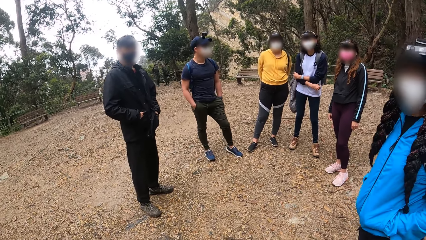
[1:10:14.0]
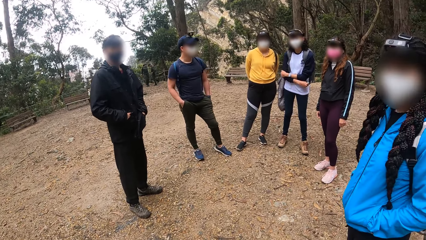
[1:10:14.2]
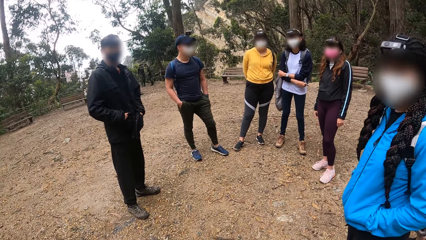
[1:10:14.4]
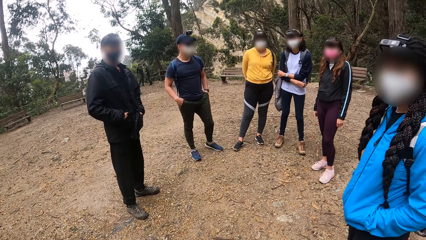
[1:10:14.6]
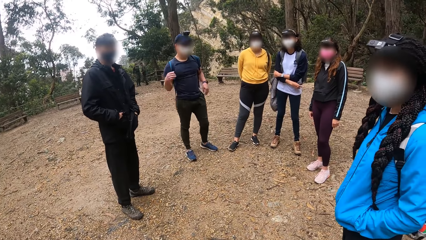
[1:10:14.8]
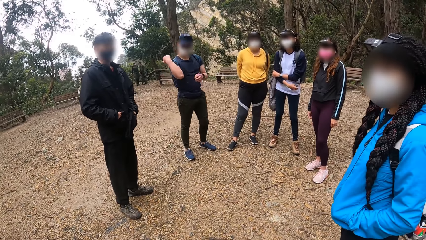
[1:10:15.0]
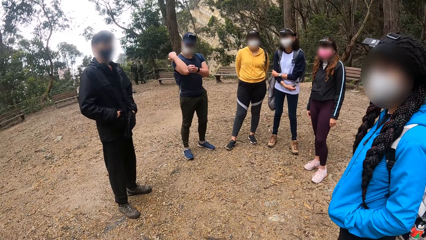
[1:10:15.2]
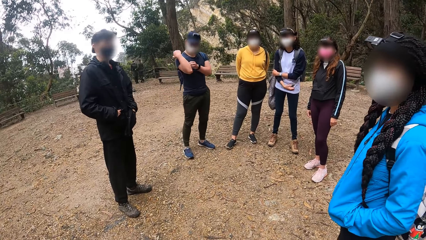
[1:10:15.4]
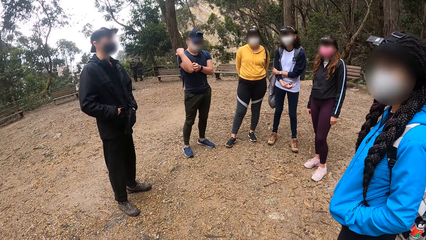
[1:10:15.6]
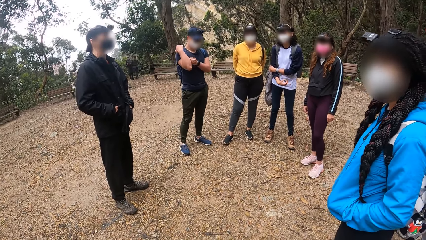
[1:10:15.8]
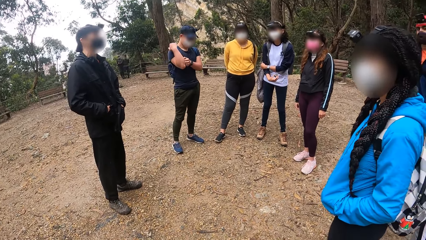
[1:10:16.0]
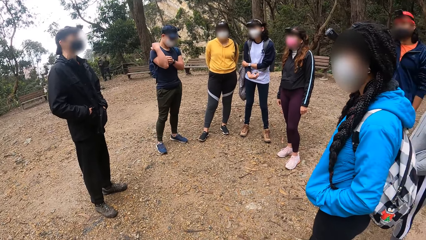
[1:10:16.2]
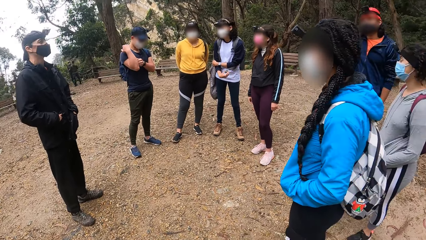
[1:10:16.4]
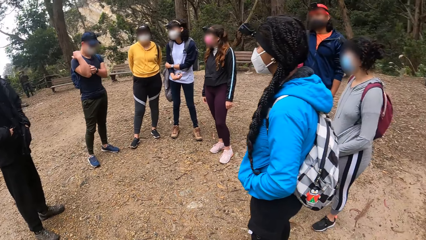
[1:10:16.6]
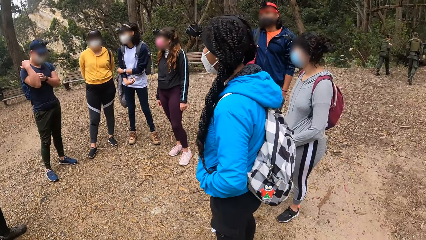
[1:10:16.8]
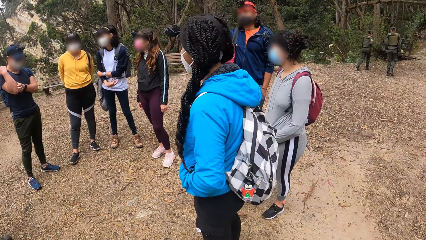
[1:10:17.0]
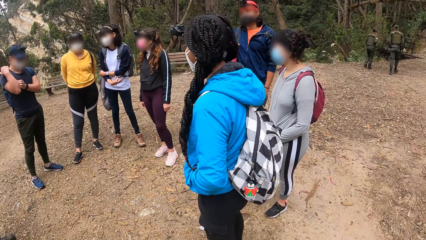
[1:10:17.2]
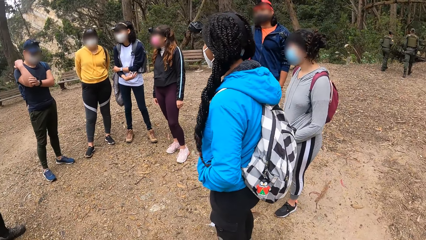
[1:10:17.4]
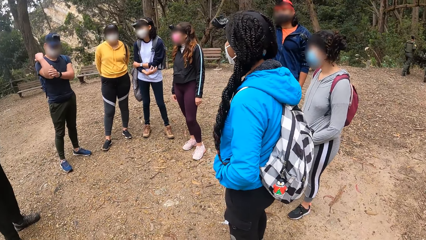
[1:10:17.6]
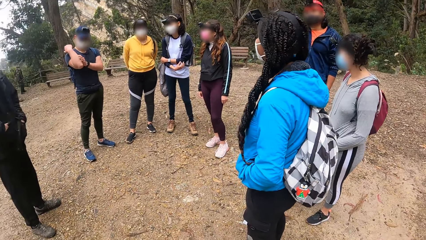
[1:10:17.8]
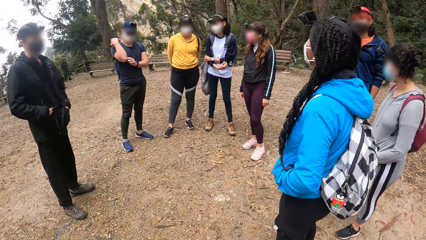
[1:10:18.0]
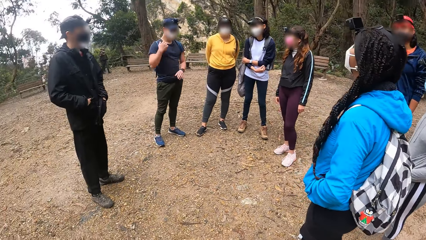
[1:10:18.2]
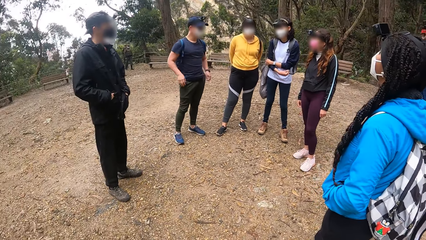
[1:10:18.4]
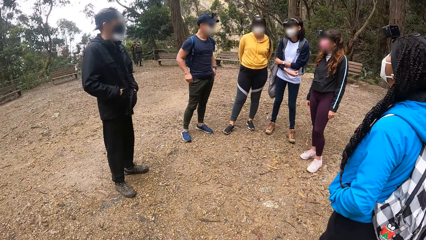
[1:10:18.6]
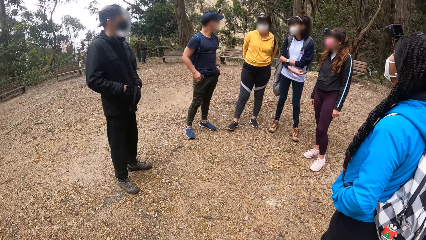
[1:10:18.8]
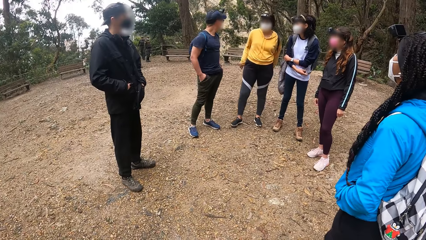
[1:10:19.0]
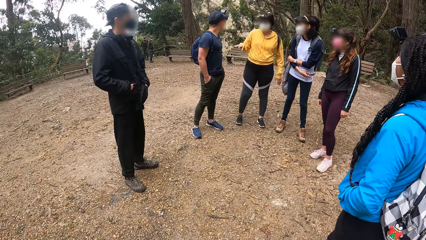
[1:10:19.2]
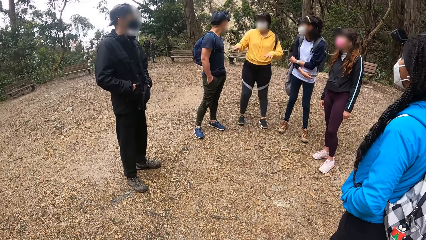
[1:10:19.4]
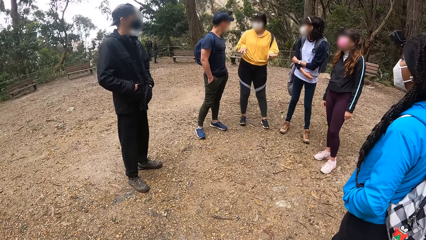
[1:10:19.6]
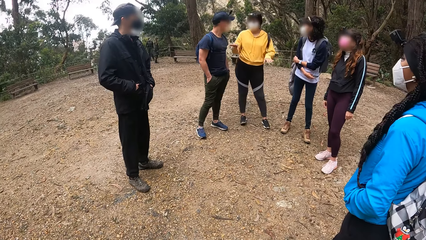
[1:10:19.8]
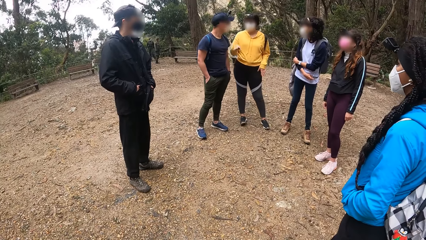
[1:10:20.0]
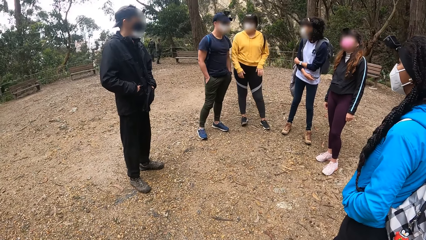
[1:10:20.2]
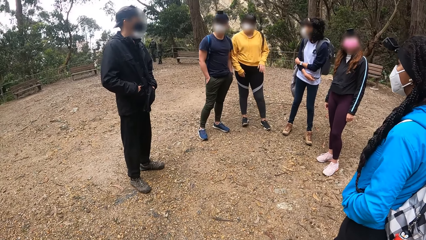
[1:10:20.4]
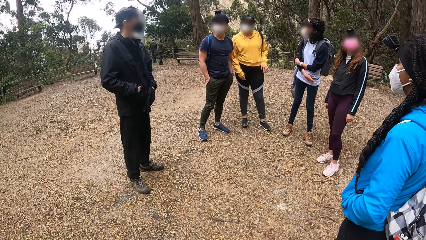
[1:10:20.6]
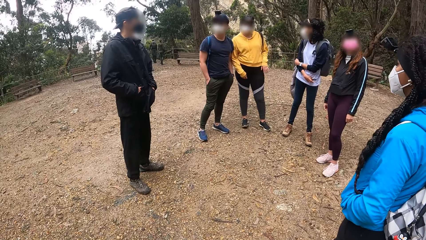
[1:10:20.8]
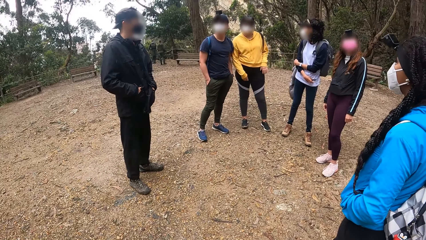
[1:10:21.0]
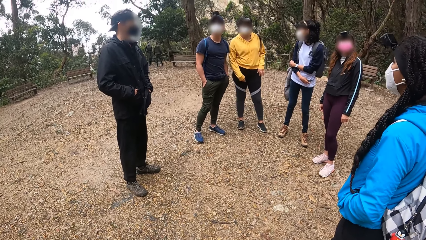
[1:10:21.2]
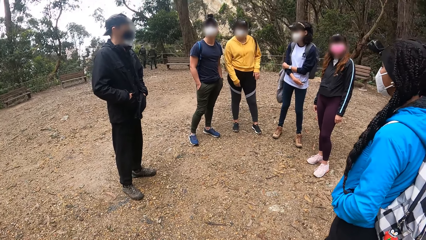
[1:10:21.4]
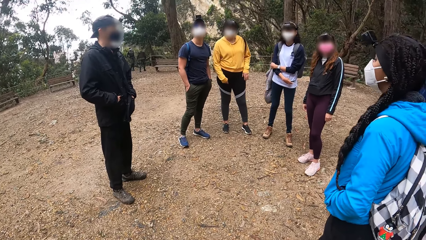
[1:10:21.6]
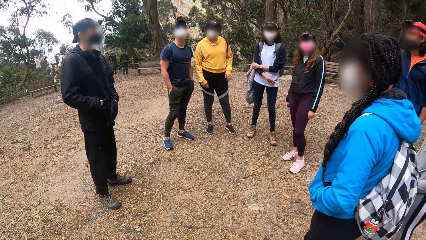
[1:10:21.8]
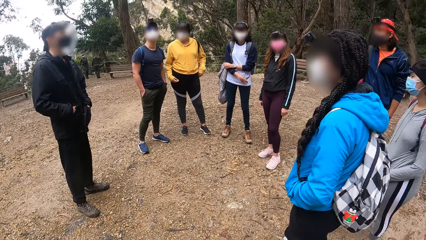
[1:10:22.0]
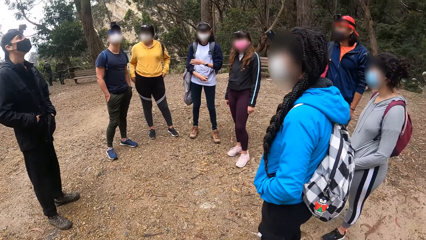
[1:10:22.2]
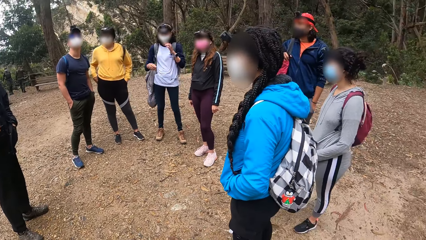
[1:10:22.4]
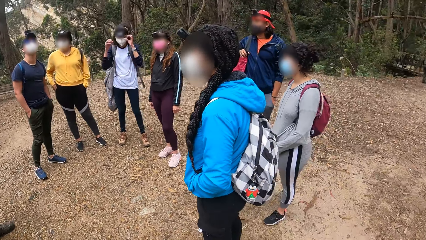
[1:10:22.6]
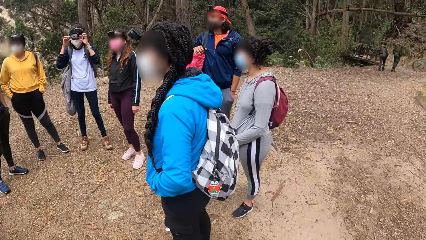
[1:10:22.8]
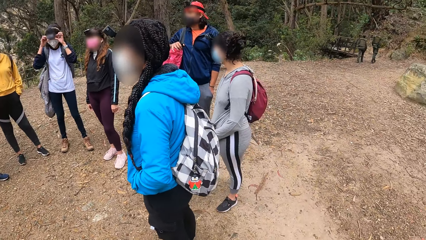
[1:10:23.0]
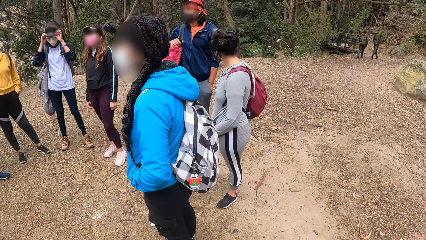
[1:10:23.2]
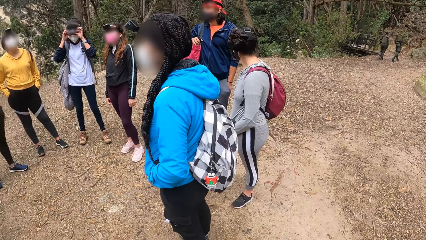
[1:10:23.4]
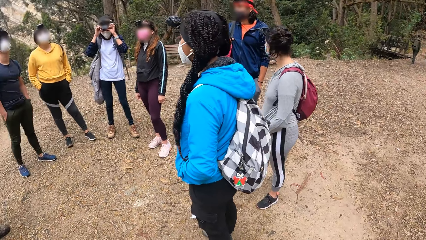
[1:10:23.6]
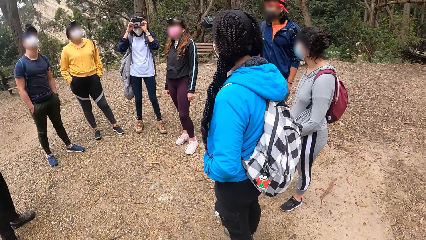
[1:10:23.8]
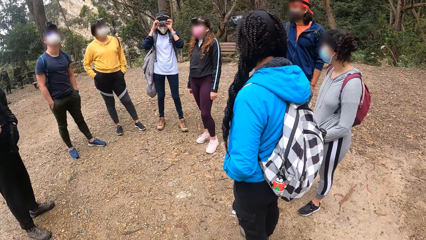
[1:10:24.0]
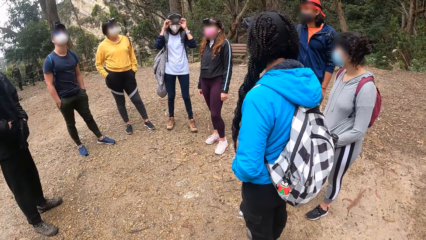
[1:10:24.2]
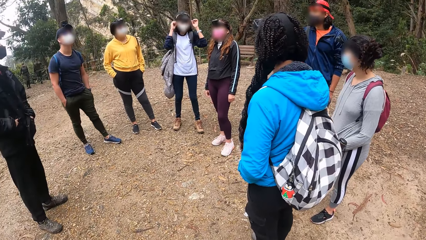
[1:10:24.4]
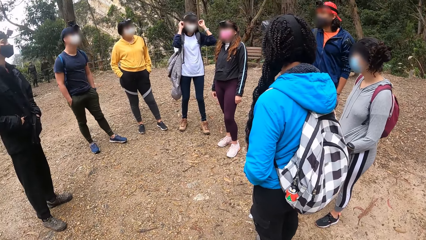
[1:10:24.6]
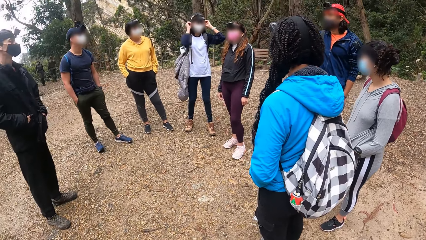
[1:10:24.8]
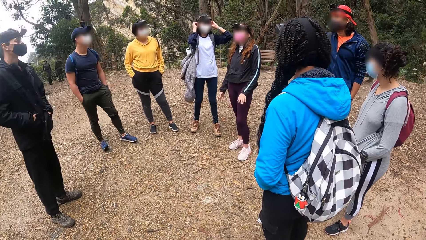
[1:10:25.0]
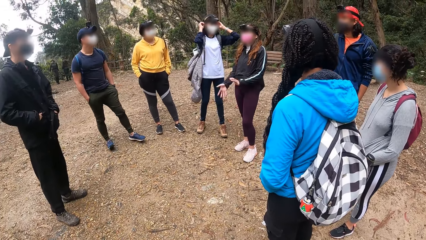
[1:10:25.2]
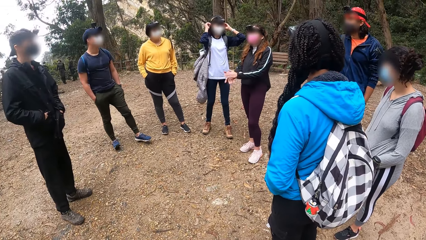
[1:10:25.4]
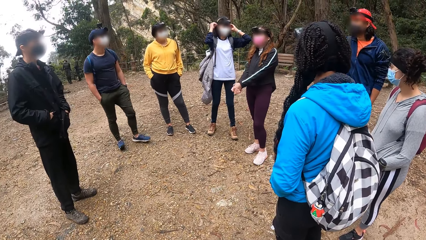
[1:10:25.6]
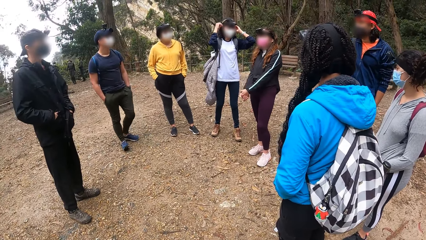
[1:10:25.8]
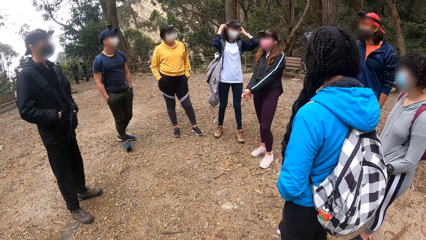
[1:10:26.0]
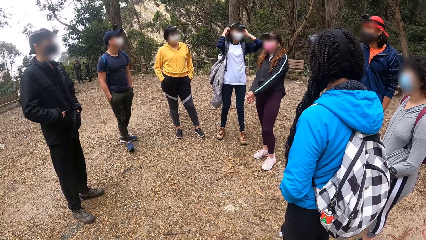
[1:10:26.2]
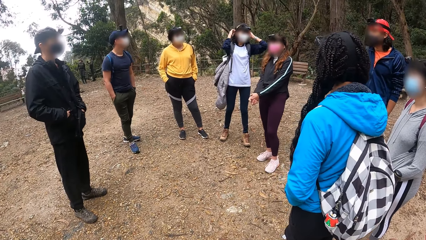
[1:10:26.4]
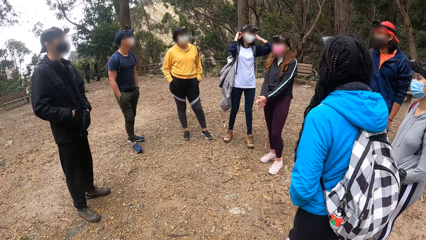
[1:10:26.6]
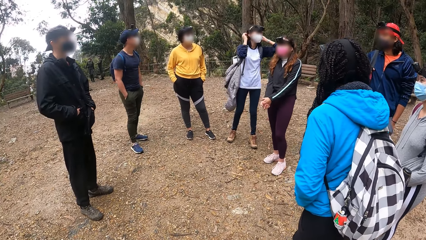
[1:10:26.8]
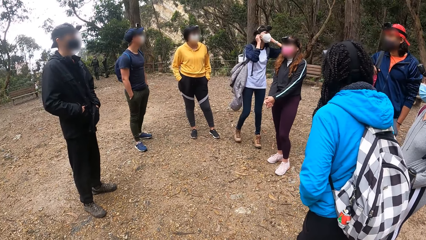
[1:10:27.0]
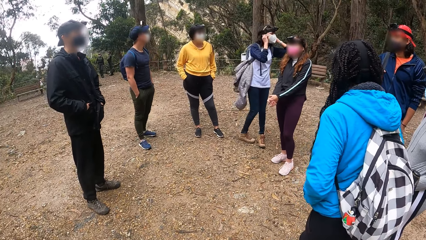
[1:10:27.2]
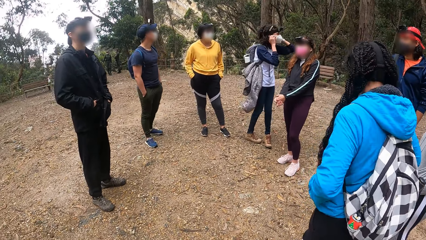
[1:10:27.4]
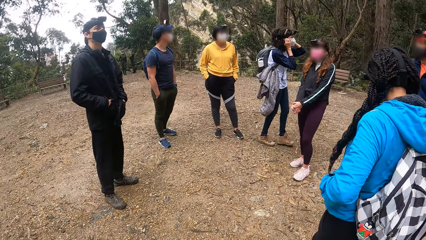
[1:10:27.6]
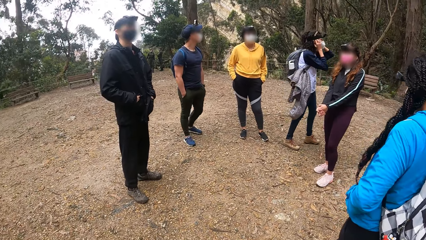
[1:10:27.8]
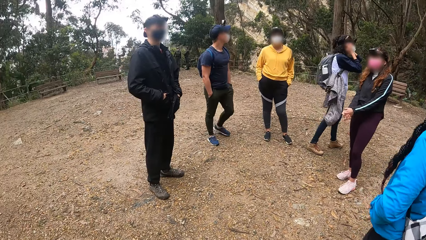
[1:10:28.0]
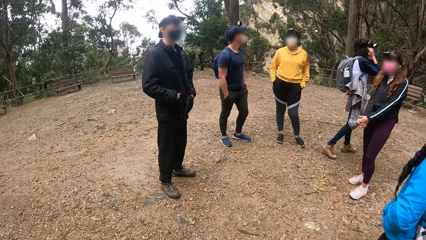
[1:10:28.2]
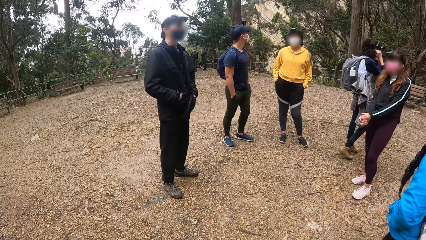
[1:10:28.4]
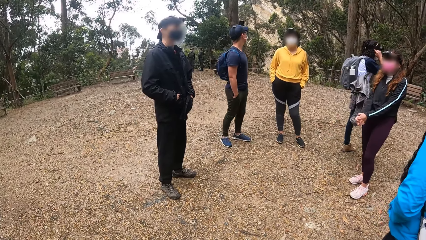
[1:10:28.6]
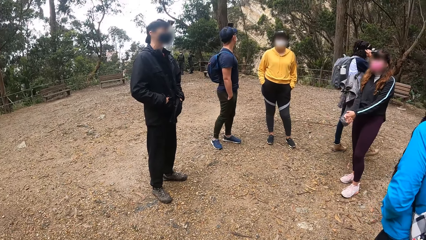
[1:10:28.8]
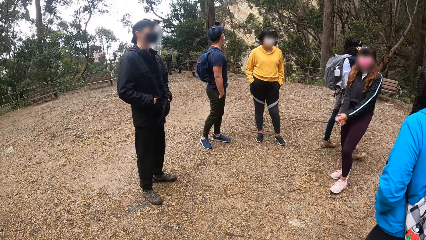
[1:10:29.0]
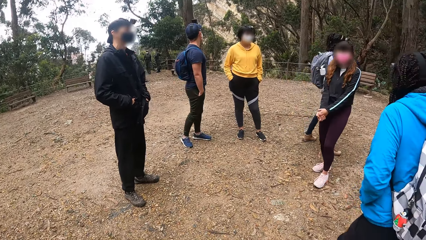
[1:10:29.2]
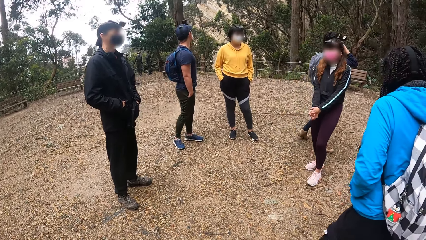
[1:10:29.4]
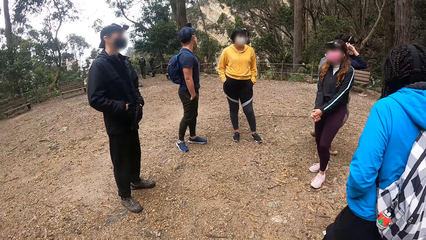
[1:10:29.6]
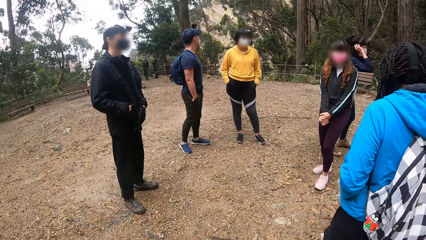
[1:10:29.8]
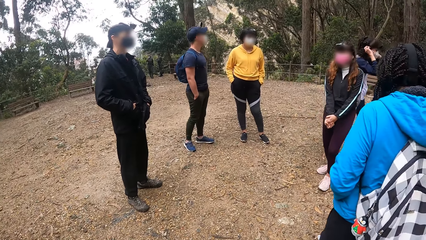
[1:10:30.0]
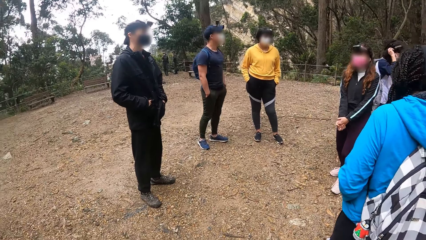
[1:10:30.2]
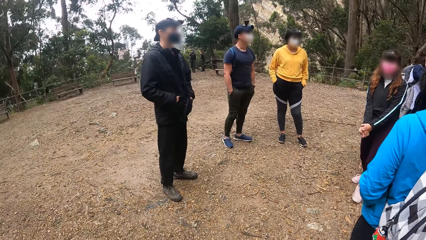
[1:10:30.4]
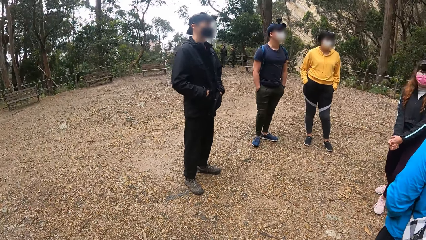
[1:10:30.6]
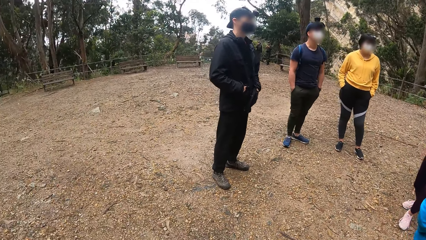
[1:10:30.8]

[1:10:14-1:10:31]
A man scratches his right hand with his left hand. A woman gesticulates with both hands. The woman scratches her right leg with her right hand. Another woman adjusts glasses on her face and her nose mask with both hands.
